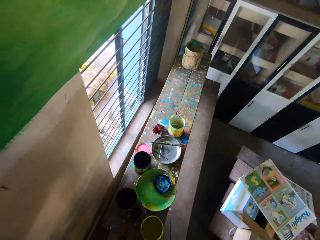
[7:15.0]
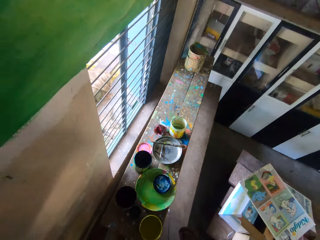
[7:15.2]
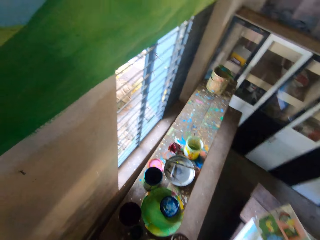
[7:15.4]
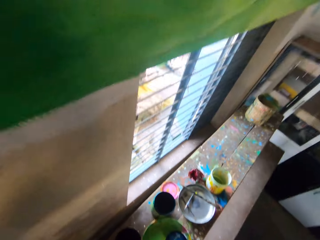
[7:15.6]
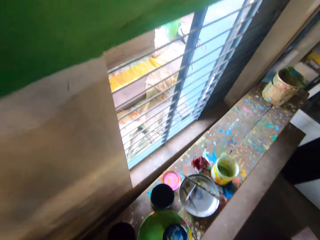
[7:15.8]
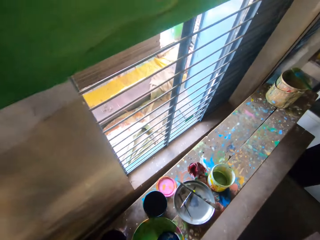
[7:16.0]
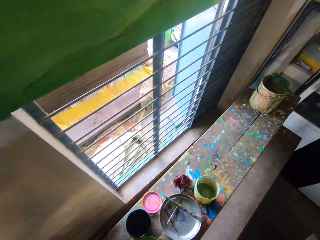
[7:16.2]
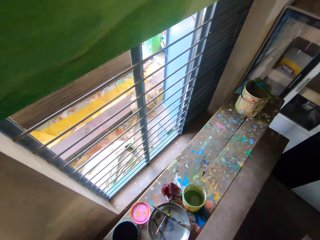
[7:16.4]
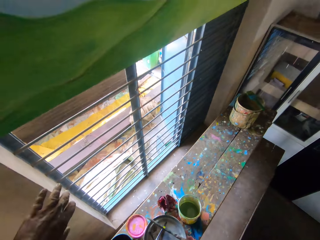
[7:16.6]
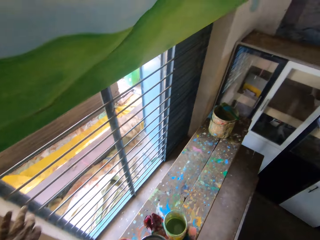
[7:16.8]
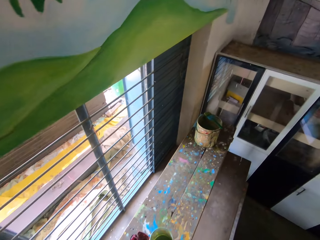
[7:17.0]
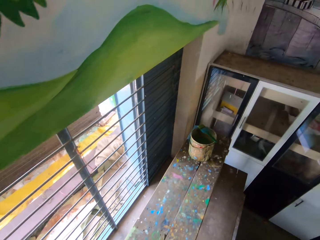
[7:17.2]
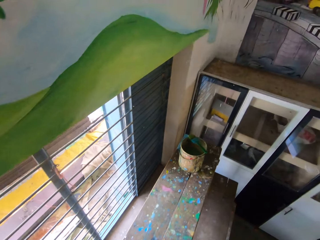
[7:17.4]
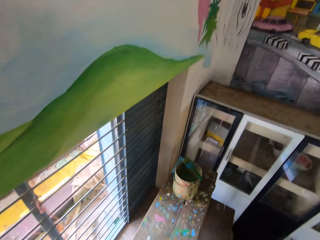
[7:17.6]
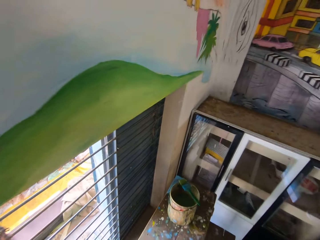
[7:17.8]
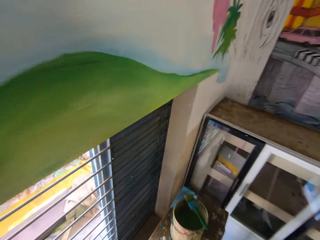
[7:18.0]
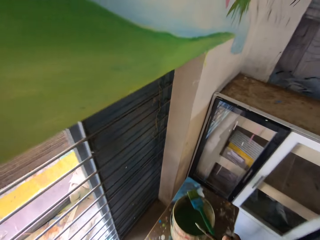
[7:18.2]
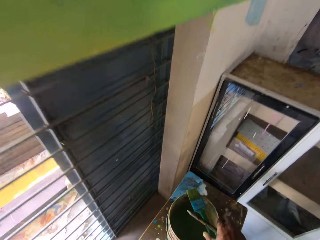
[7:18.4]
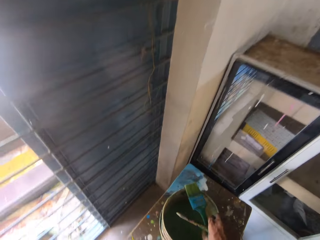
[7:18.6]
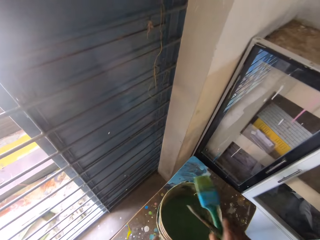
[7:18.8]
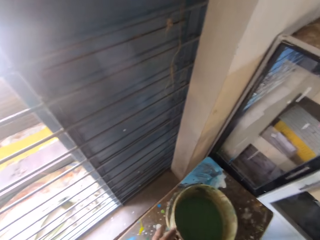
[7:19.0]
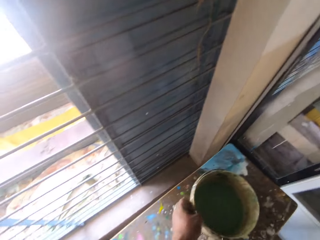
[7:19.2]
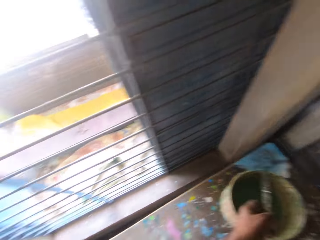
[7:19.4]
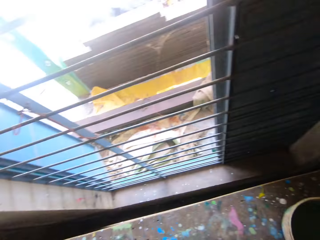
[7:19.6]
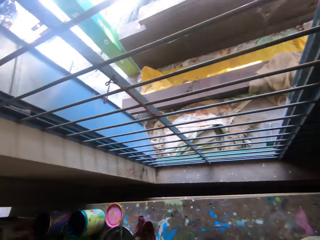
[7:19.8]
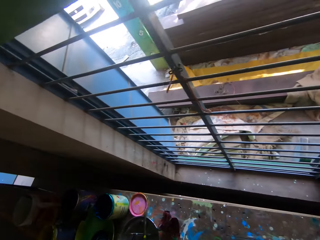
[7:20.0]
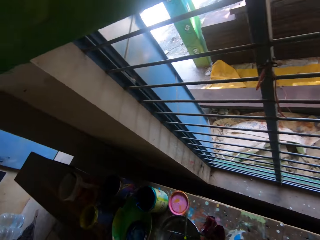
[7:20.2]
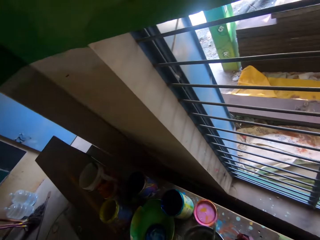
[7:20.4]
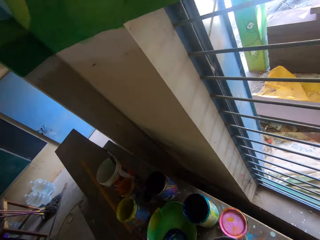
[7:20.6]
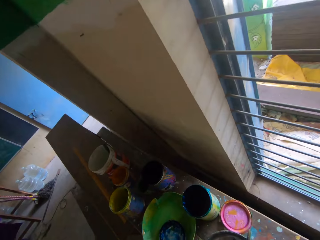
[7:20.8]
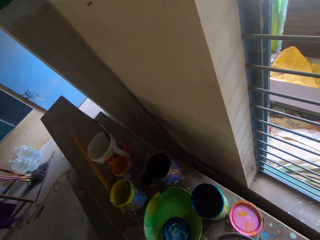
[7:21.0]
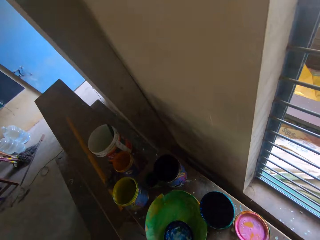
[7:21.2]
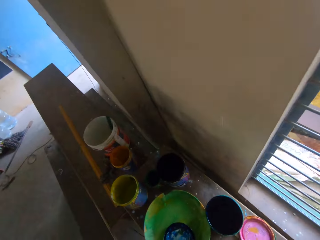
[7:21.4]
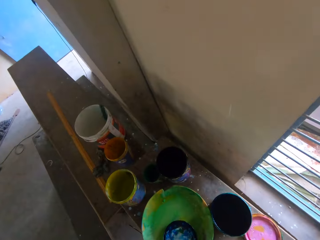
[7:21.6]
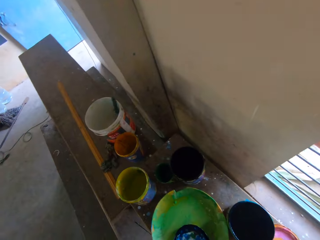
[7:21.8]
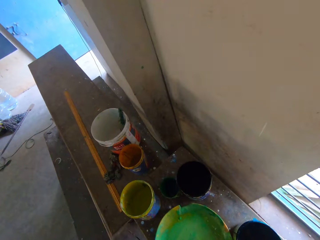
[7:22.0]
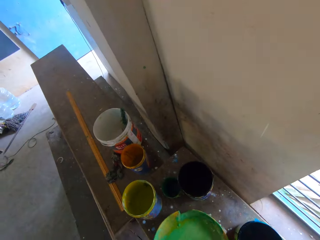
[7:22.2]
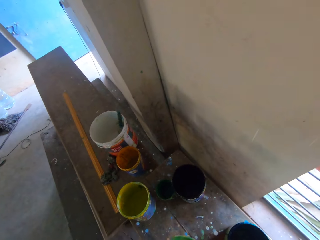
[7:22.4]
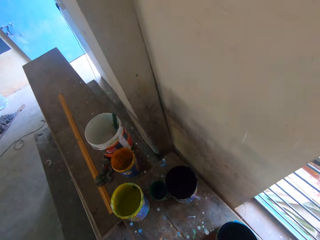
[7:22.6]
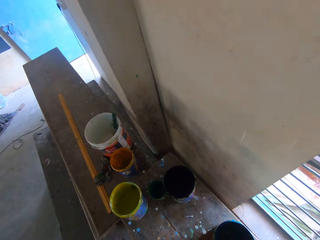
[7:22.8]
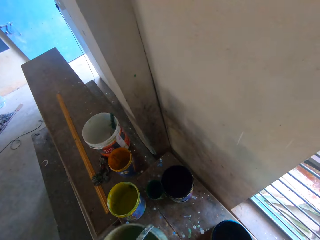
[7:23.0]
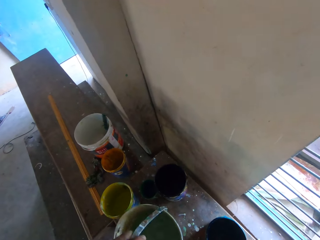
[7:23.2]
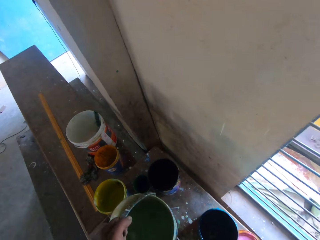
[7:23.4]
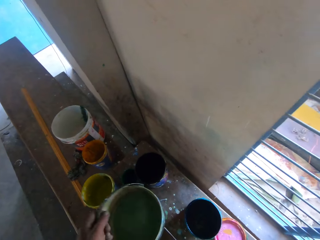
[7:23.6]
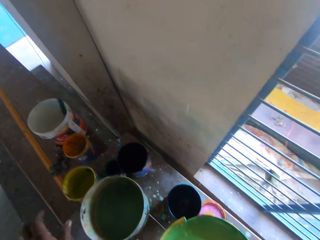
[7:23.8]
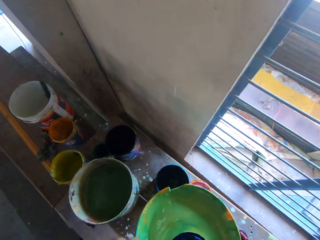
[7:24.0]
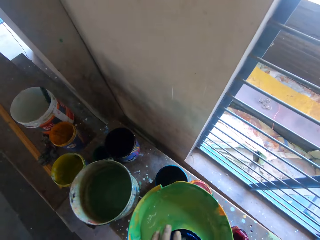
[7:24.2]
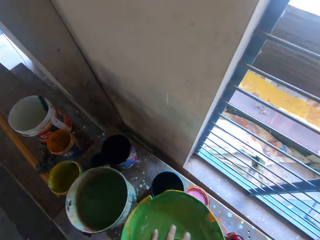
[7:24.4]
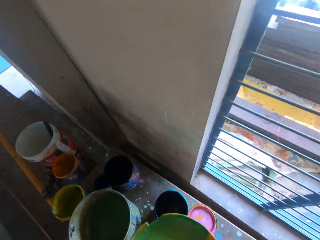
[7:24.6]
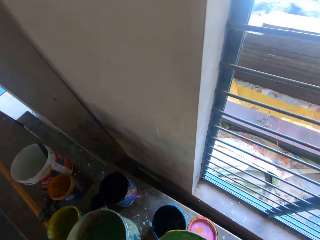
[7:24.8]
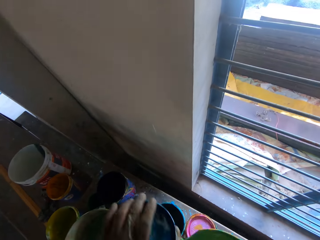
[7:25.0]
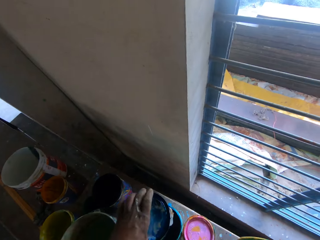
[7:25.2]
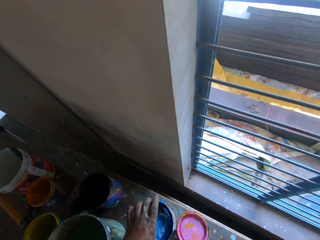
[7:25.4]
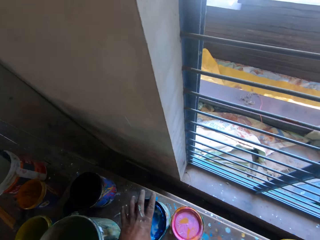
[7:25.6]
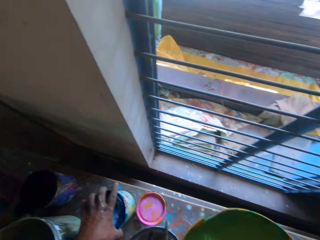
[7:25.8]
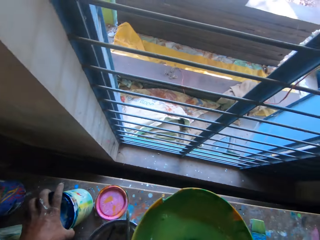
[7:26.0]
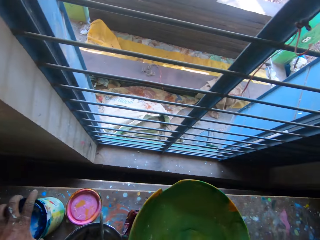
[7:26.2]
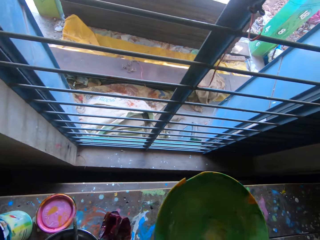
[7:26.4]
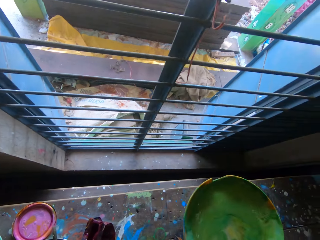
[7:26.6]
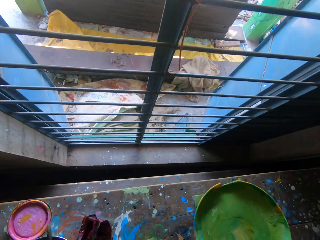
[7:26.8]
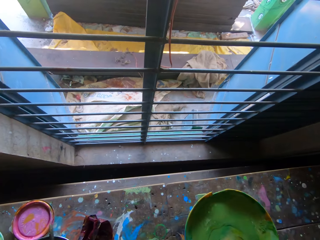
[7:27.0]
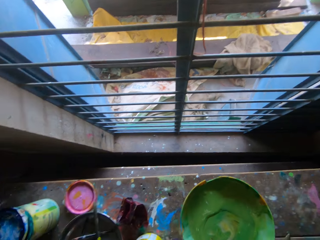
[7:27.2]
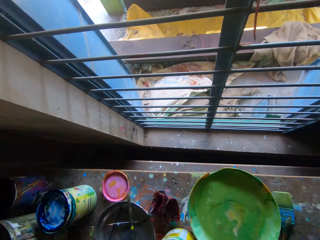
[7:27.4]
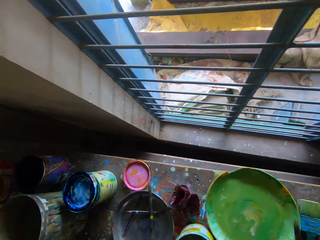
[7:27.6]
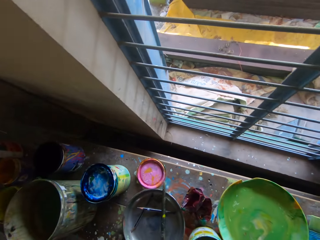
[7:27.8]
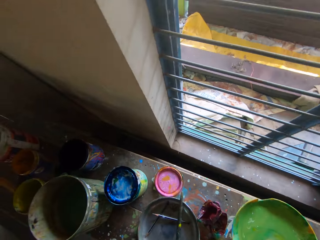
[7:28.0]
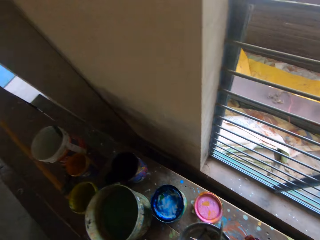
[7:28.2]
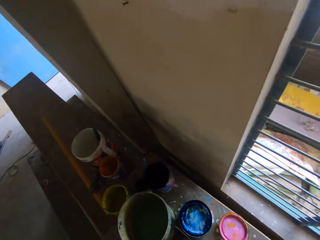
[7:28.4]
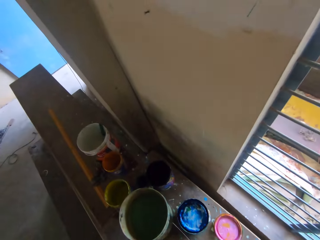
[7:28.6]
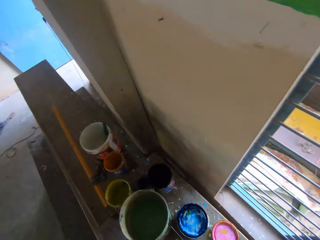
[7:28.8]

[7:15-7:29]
The camera wearer lifts a hand. He picks a paintbrush from a bucket with his right hand. He picks a bucket of water from the table with his left hand. He picks the tray or plate from the table with his right hand. He drops the bucket of water on the table with his left hand. He picks the cover from the tray with his left hand. He holds the plate. He covers the paint can with the cover in his left hand. He moves the plate. He drops the tray on the table with his right hand.

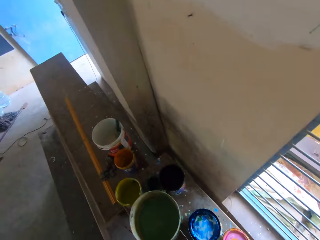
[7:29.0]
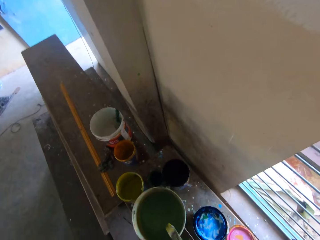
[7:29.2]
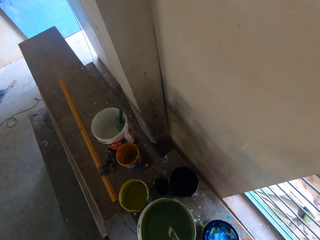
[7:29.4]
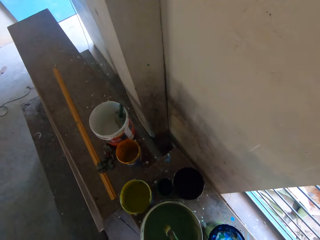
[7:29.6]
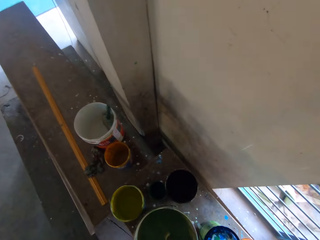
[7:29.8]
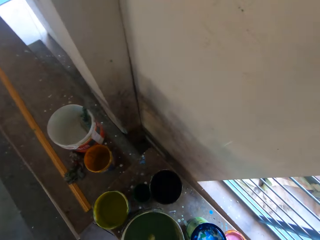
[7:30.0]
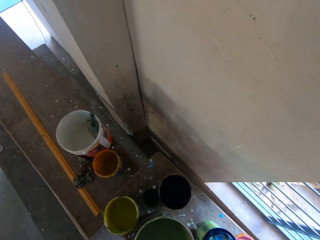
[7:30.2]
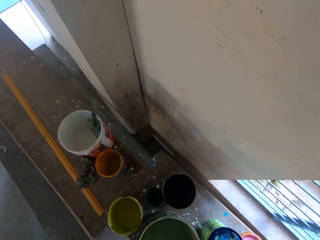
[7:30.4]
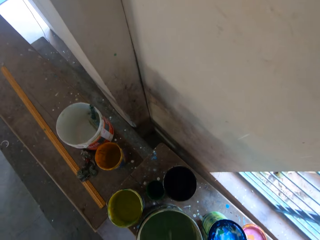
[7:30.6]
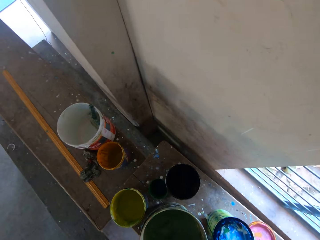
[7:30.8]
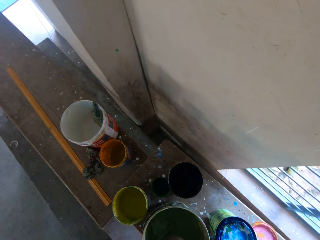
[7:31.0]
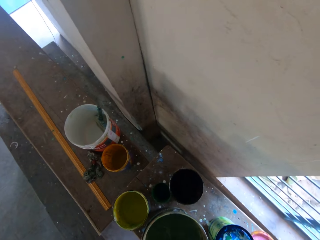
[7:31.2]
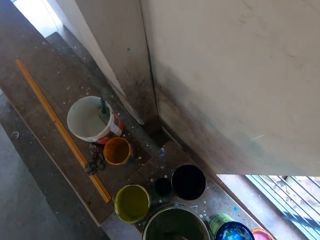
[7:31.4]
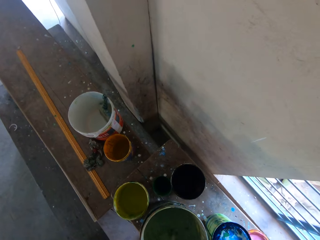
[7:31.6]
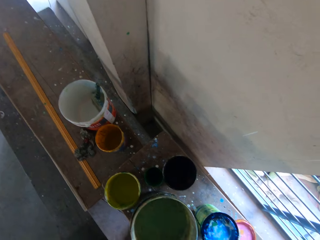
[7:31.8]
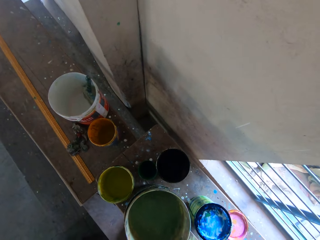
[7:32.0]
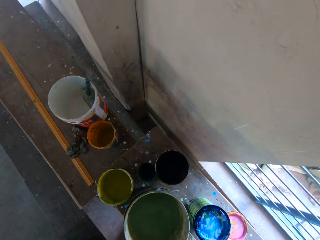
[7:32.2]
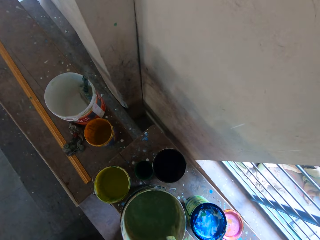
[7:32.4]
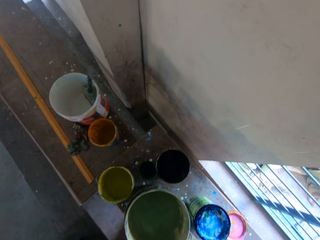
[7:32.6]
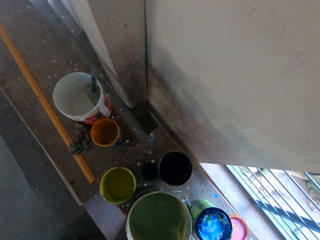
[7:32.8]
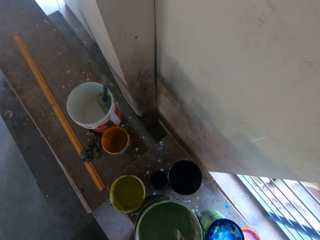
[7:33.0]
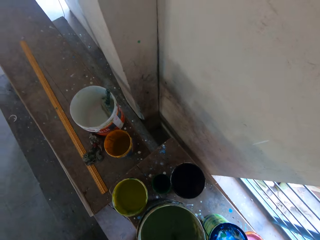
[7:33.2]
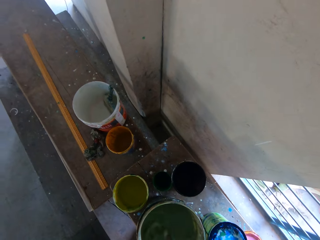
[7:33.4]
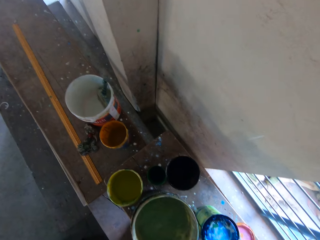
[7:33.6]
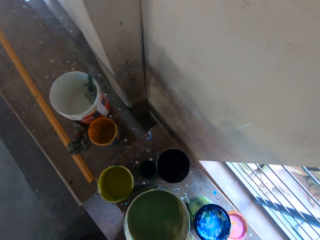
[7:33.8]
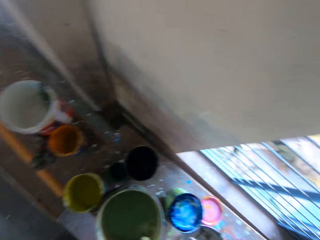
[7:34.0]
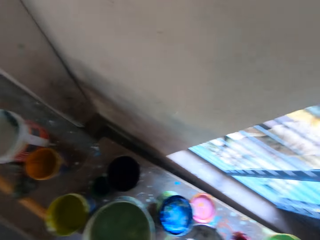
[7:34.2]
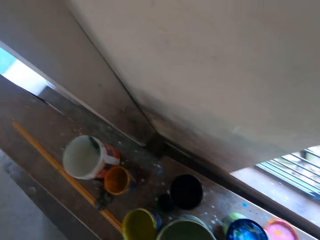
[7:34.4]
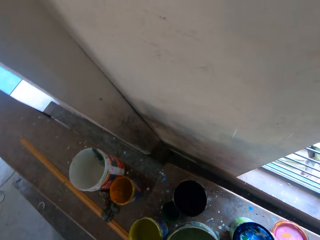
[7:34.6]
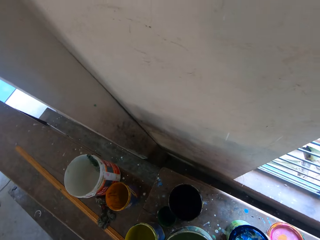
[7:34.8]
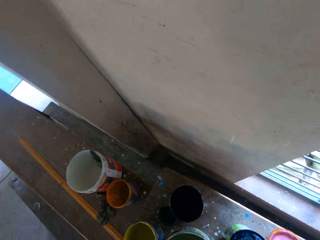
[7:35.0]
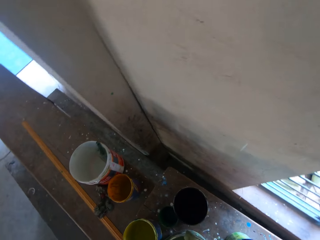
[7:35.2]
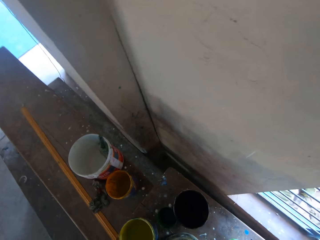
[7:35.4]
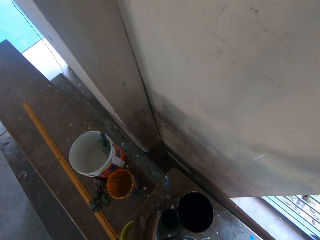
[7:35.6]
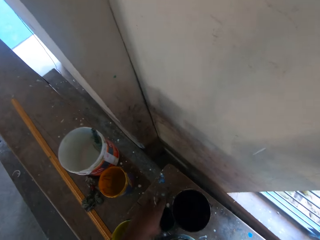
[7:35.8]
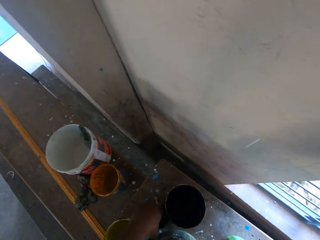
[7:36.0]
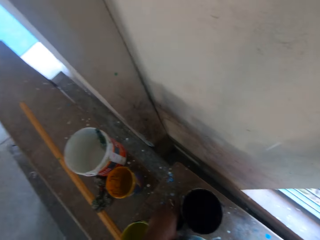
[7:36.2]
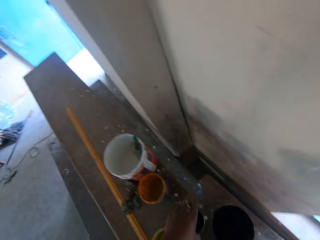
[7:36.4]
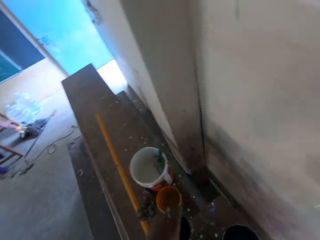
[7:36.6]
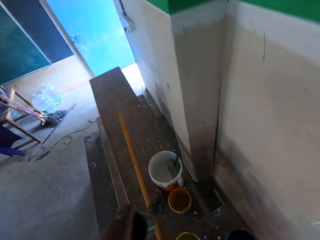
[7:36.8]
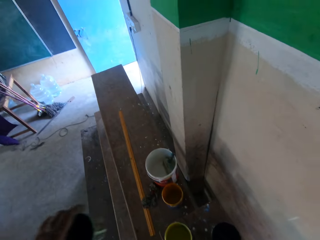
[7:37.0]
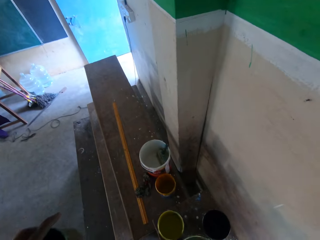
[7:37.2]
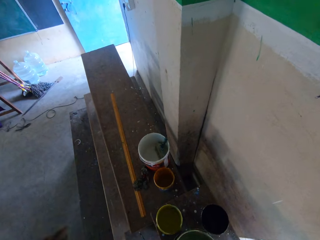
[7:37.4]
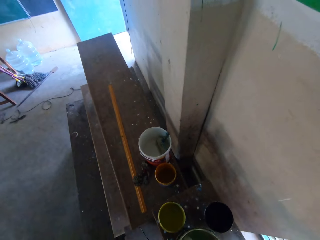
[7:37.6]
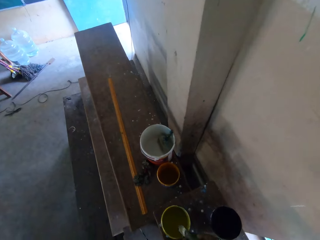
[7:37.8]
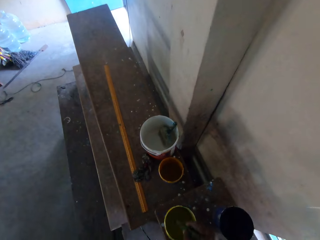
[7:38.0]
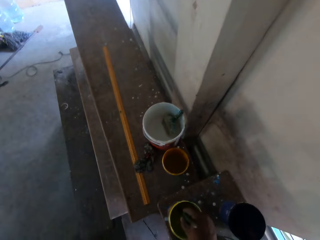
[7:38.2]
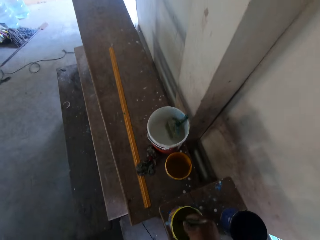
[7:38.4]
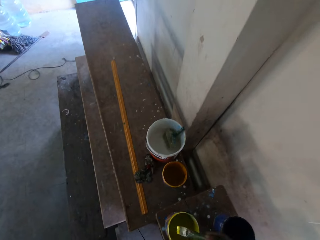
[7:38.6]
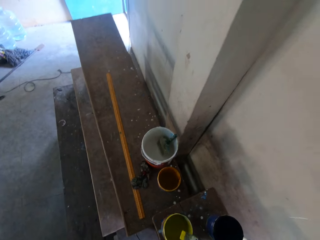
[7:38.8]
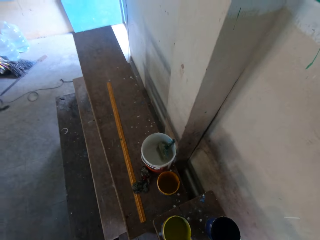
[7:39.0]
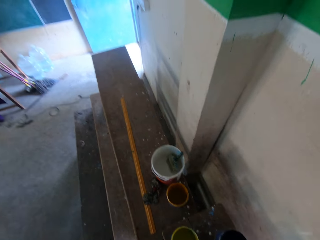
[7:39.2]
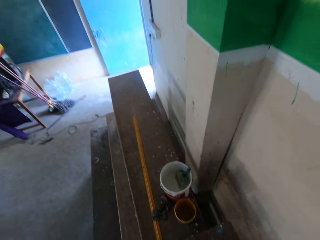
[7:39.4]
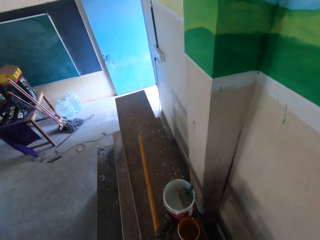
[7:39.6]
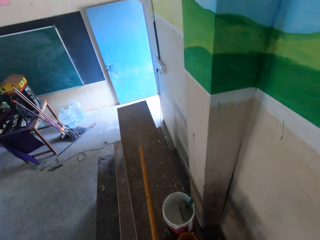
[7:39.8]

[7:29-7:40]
The camera wearer rinses the paintbrush in his right hand in the bucket of water. He picks a can of paint from the table with his left hand. He dips the paintbrush into the paint can on the table with his right hand.
